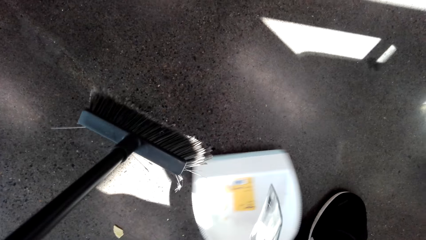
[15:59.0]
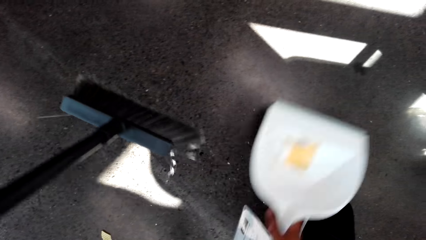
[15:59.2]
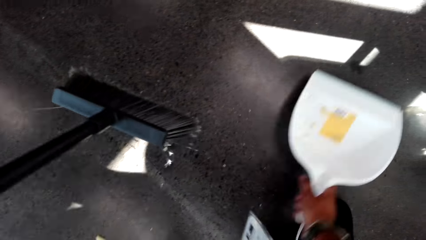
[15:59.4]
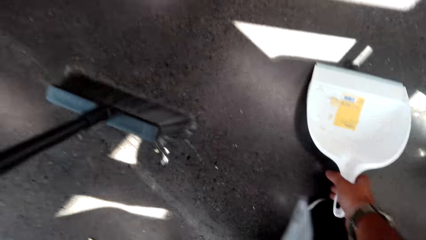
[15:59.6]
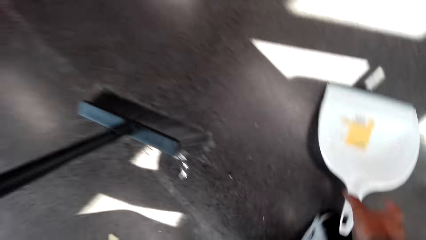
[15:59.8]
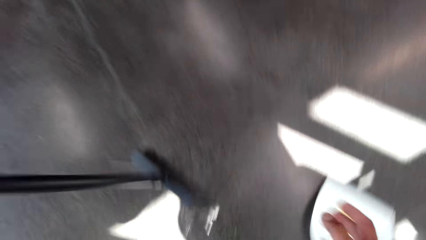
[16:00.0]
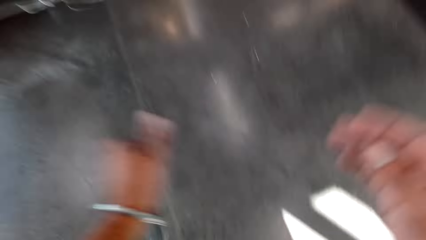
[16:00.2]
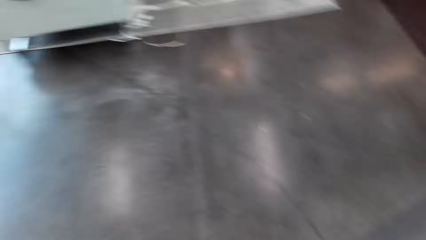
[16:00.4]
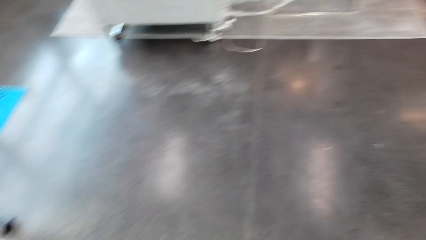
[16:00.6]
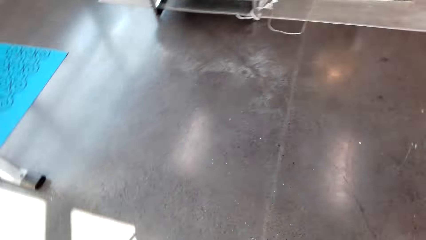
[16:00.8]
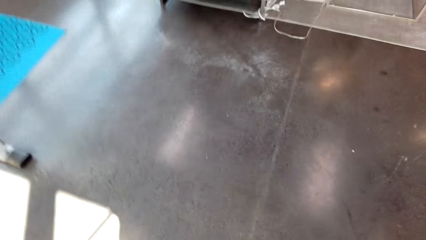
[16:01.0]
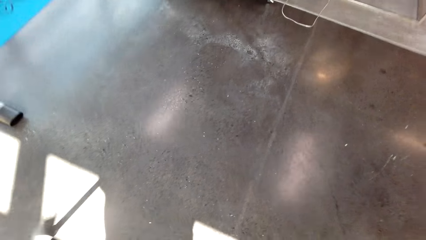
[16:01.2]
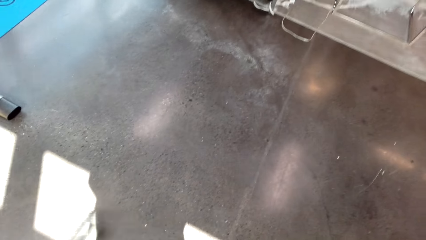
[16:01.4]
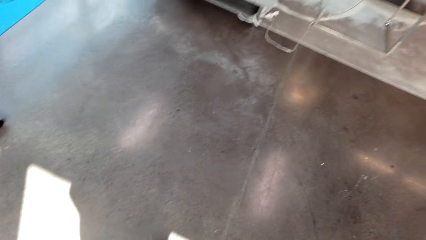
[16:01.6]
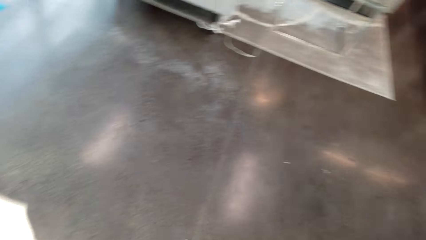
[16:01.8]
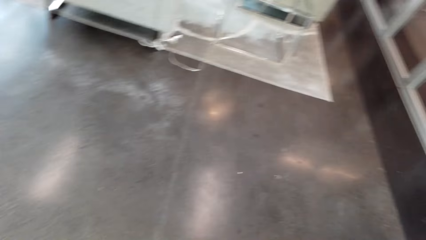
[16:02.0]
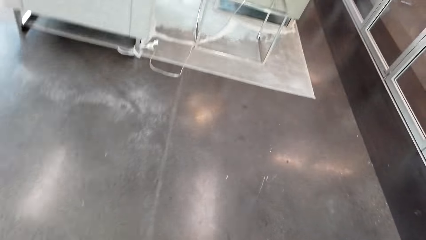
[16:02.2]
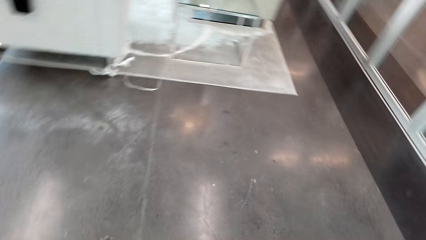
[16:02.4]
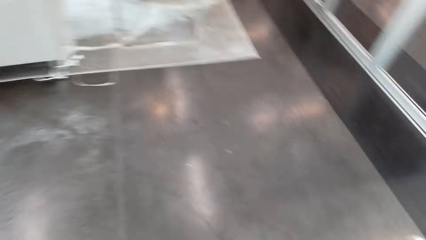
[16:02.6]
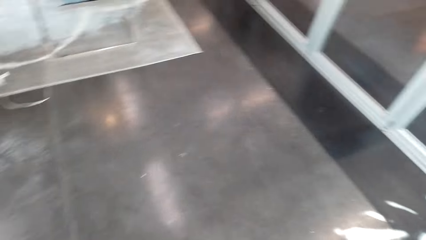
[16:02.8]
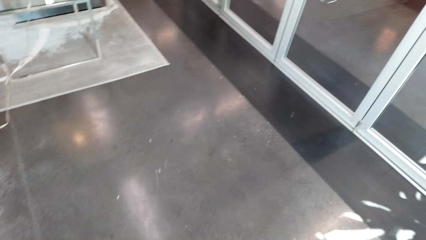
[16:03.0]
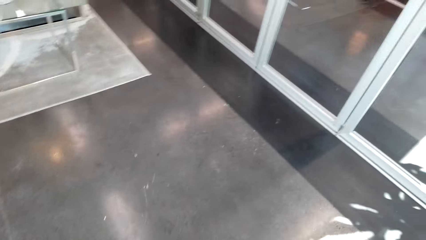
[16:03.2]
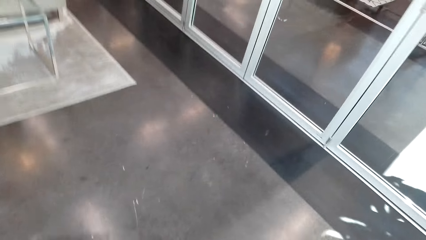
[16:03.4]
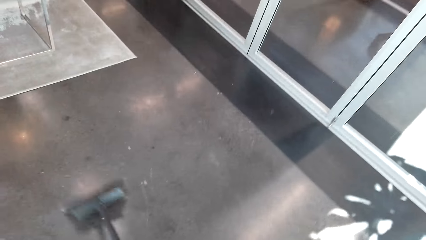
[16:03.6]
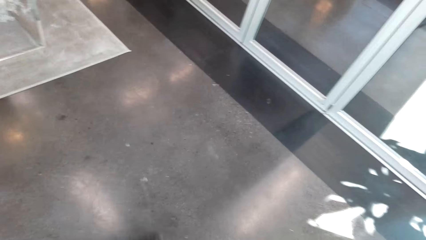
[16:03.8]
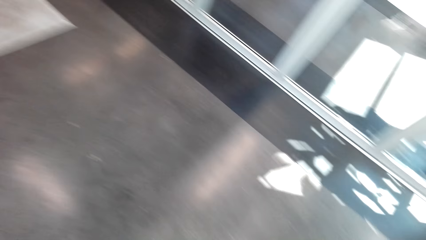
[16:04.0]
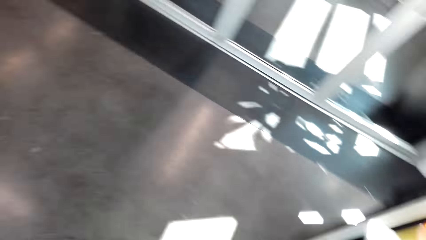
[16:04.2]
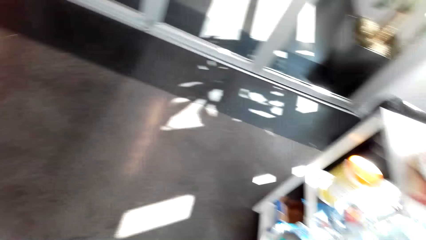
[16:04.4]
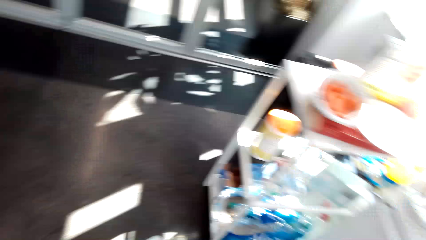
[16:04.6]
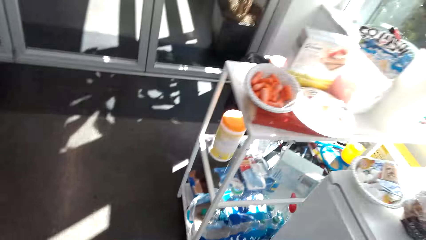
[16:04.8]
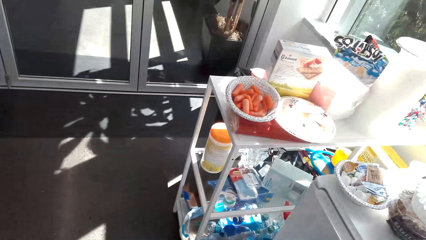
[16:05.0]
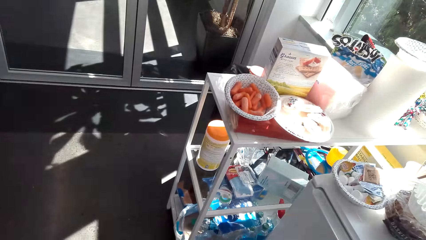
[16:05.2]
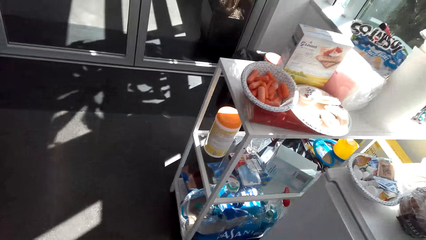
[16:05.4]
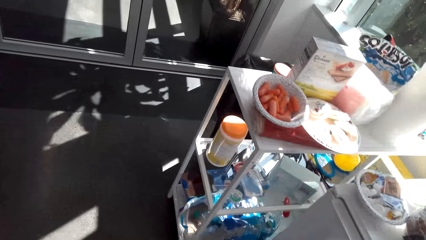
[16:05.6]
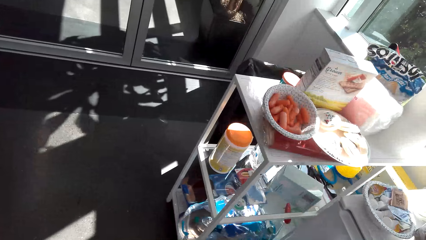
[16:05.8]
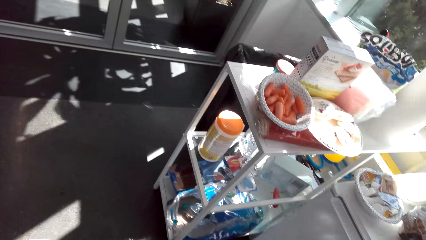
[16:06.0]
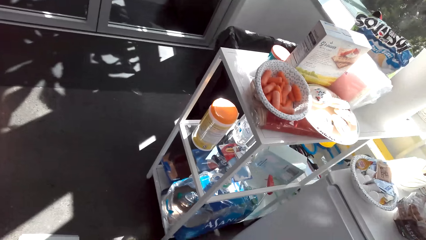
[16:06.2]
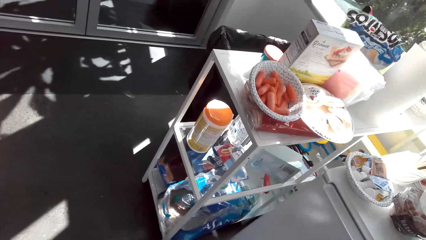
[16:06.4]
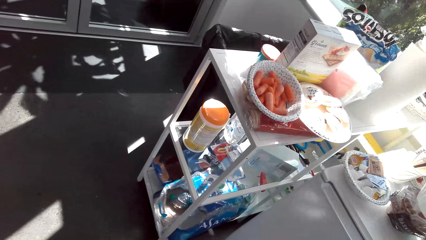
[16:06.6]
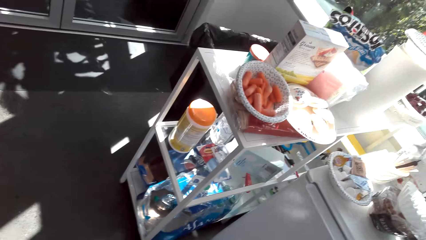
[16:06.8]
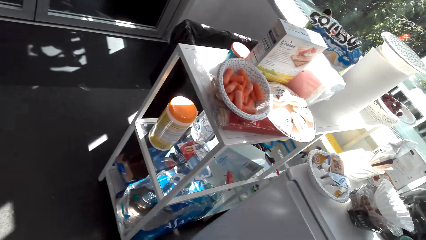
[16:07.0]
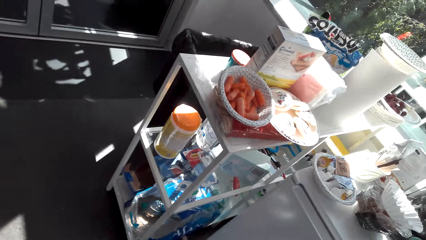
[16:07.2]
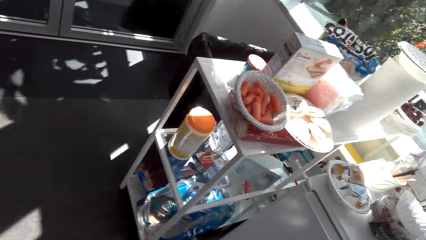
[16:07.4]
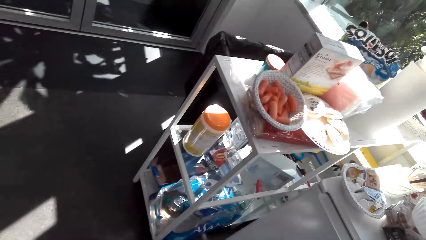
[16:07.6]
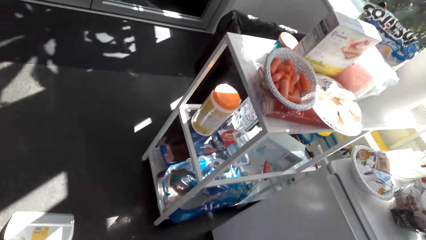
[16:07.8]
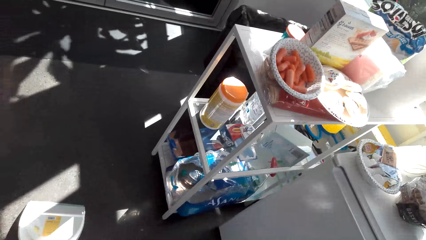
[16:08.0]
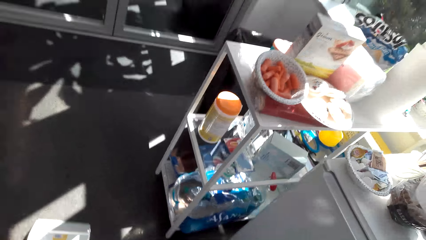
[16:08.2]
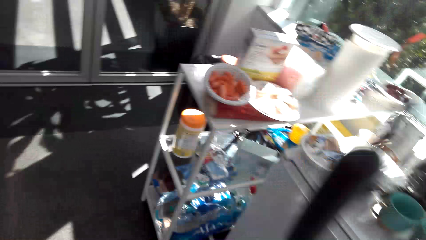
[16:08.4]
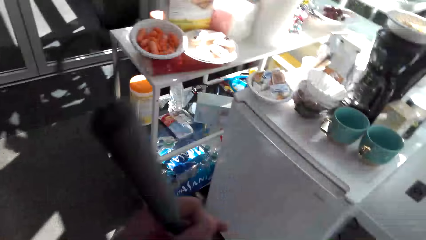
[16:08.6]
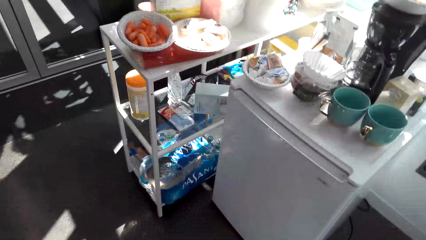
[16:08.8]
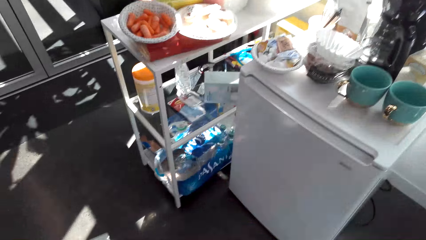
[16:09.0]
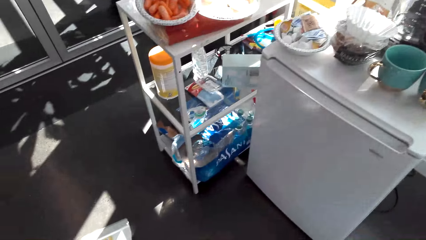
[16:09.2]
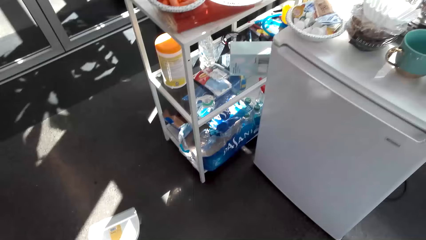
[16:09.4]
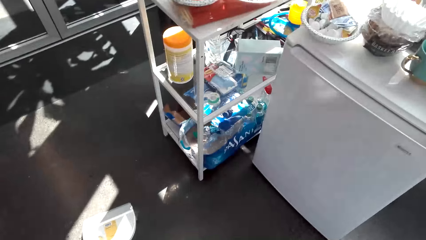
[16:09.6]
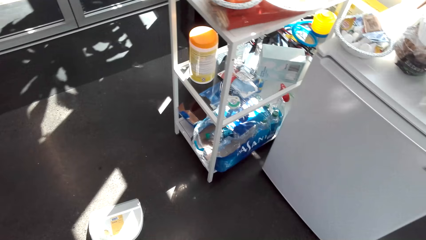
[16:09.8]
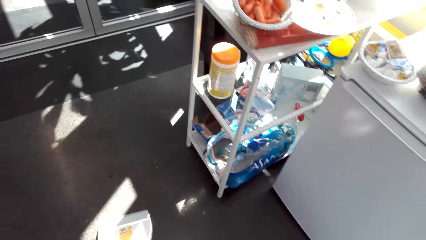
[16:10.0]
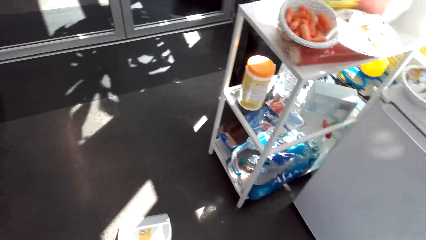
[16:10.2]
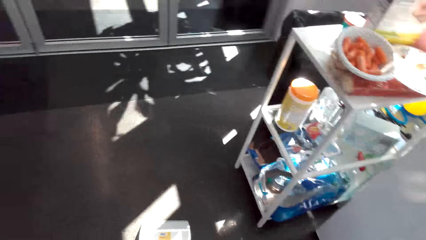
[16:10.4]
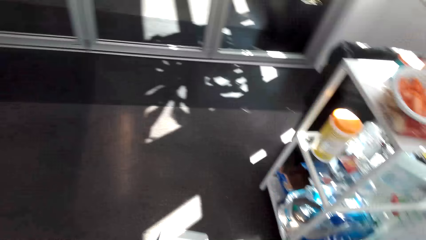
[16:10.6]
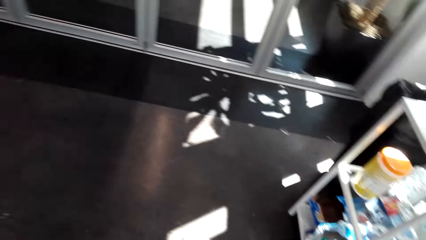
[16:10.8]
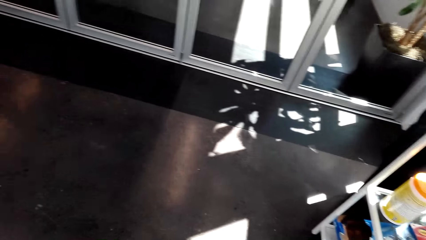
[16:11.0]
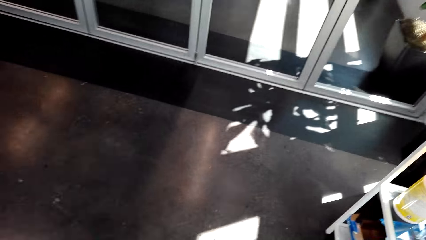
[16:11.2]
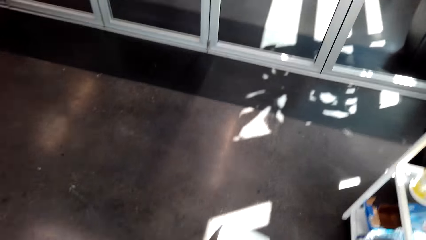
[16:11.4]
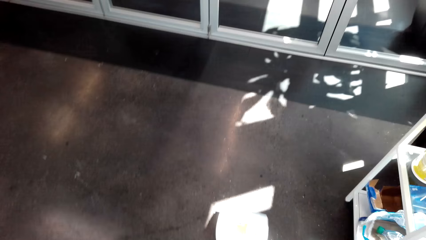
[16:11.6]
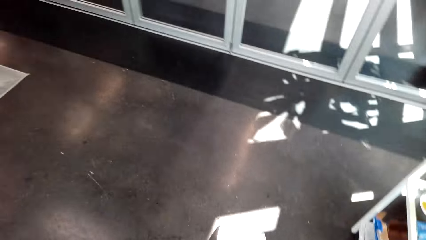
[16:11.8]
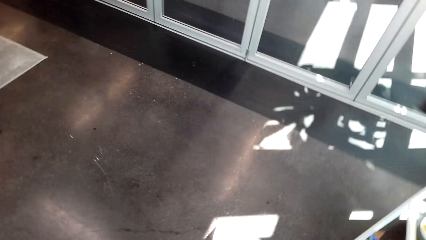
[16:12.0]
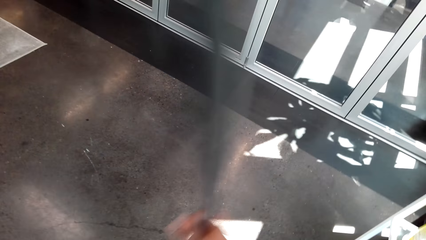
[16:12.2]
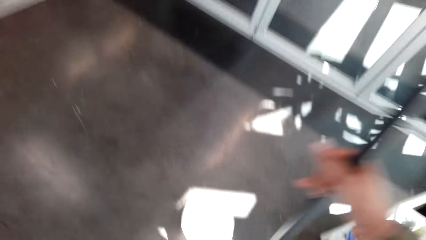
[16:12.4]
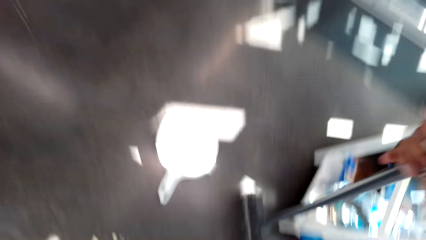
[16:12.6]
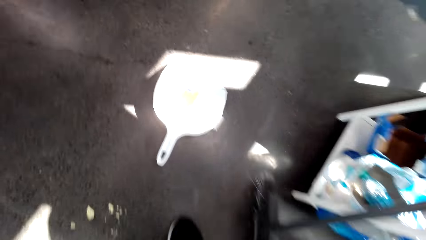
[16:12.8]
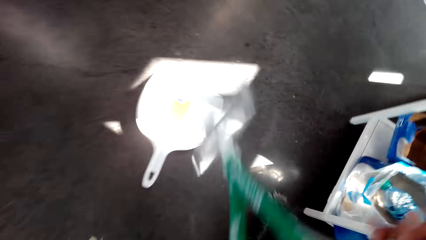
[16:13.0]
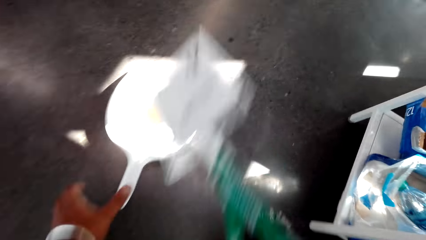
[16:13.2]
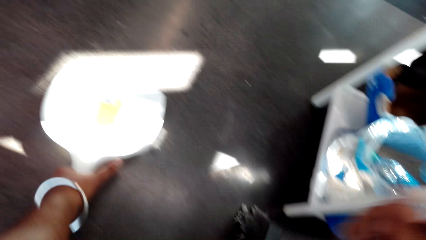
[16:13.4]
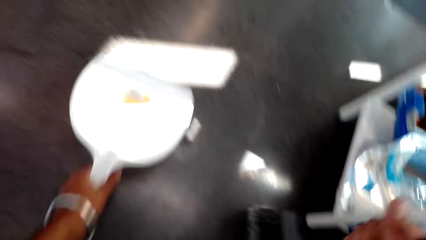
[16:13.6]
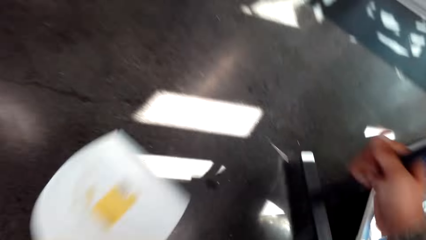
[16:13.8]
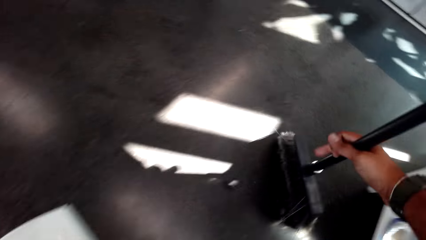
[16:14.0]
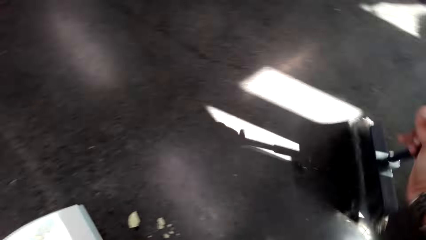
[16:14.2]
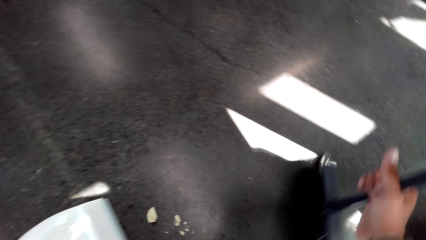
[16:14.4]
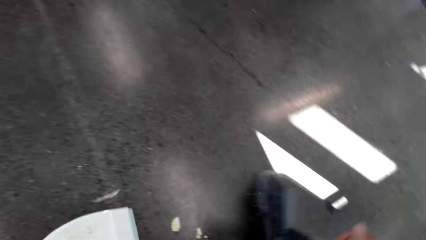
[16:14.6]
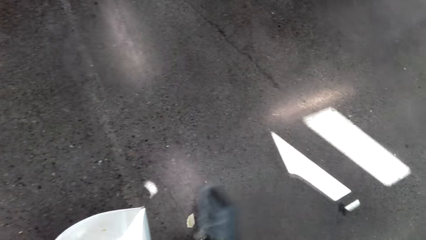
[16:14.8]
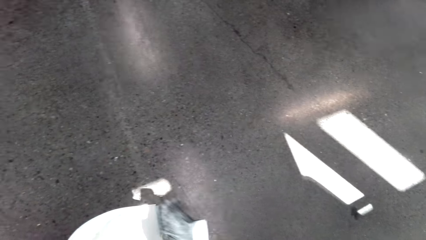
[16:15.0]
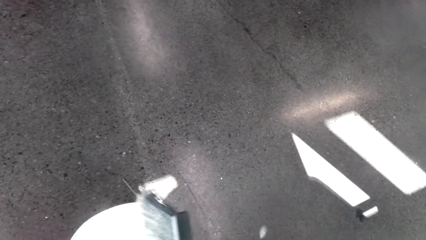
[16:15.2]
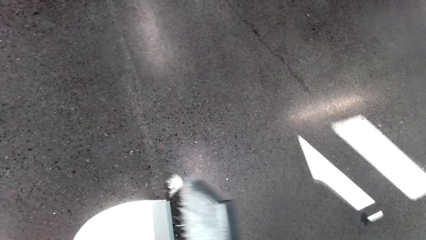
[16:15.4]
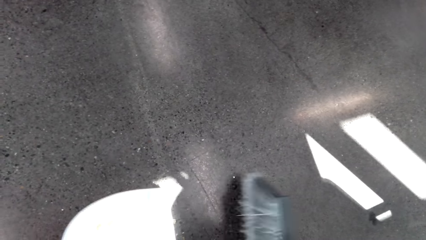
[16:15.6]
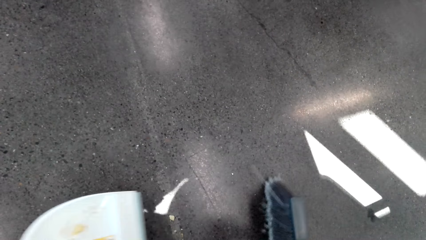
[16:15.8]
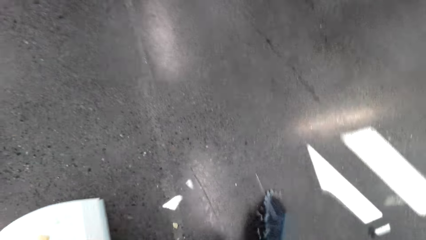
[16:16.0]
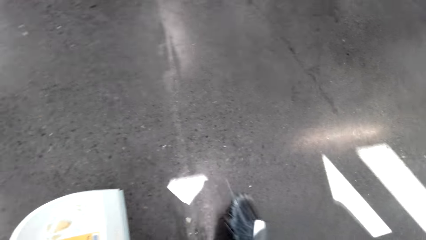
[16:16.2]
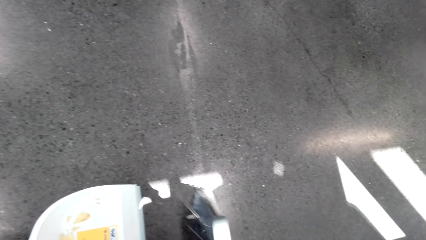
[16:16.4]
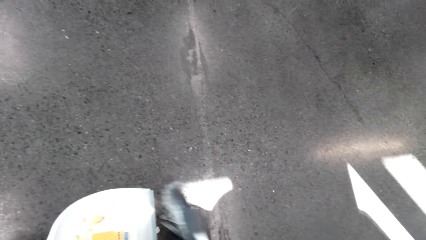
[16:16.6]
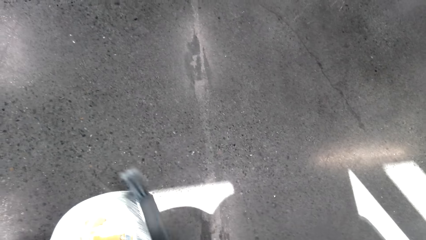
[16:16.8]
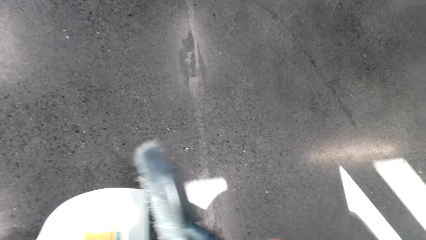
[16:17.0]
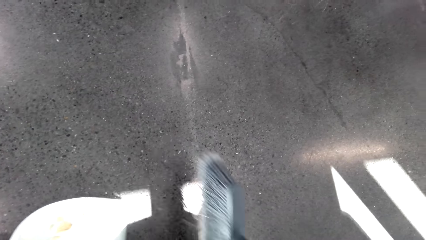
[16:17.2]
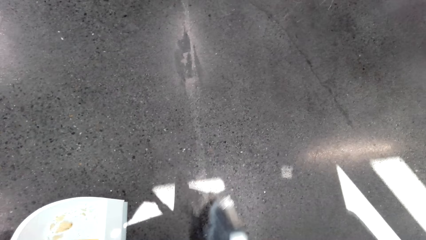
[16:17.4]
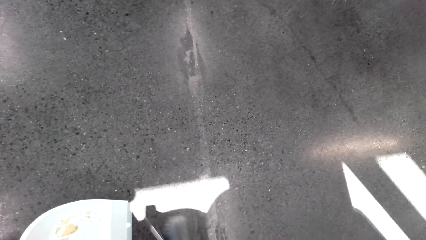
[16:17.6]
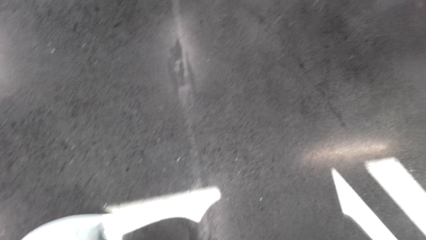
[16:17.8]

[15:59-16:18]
The camera wearer moves the dust pan on the floor. They place down the dust pan. They clean the floor with a broom. They look at the shelf. They look around. They hold the broom. They pick up the dust pan. They put the litter on the dust pan. They sweep the dirt to the dust pan.
